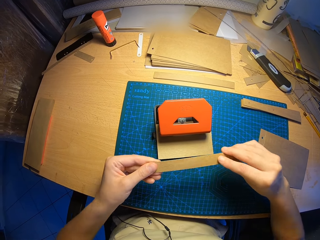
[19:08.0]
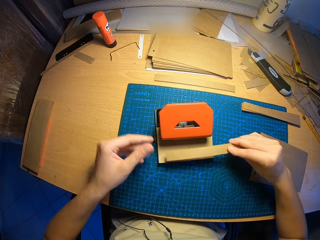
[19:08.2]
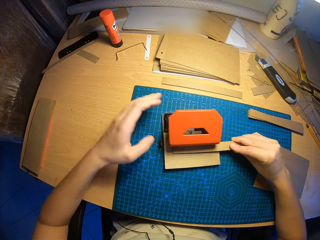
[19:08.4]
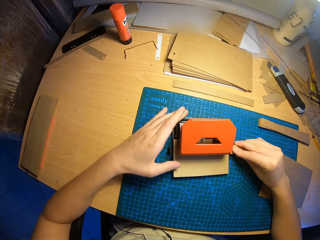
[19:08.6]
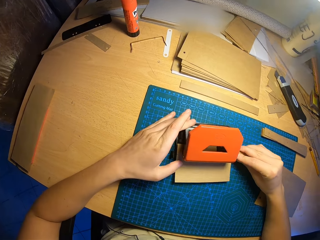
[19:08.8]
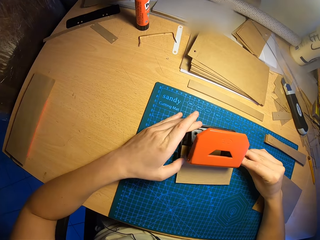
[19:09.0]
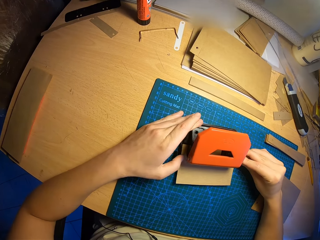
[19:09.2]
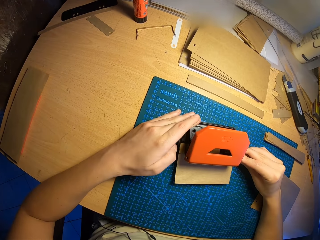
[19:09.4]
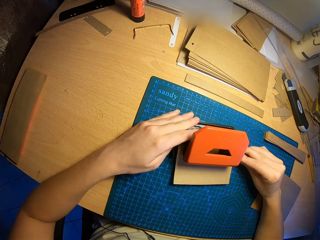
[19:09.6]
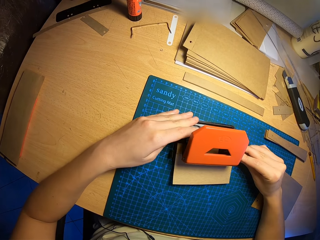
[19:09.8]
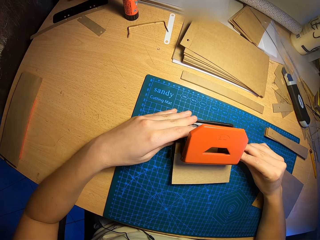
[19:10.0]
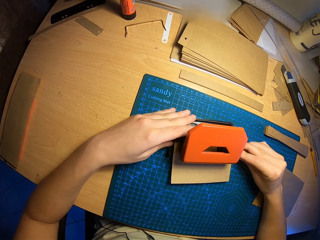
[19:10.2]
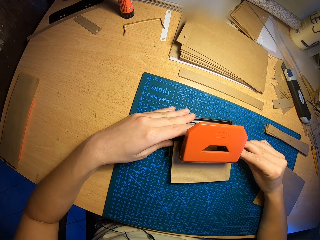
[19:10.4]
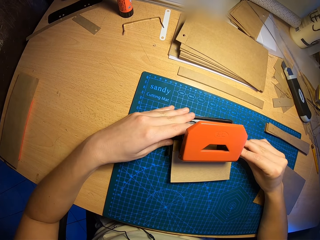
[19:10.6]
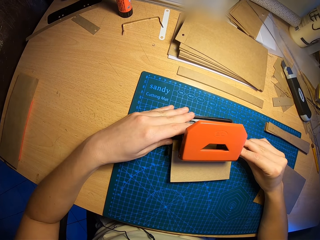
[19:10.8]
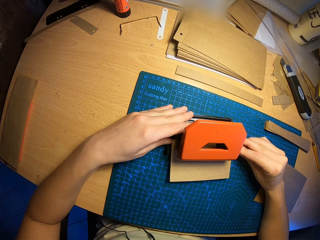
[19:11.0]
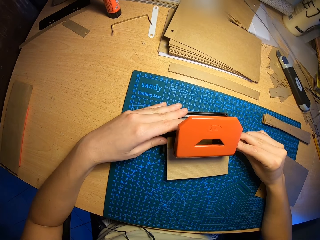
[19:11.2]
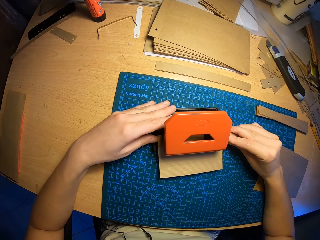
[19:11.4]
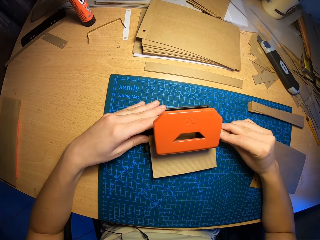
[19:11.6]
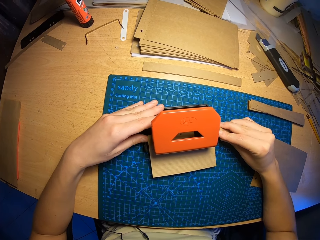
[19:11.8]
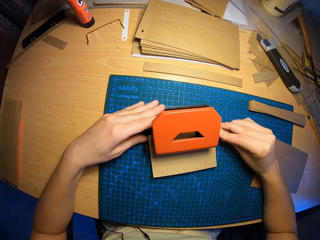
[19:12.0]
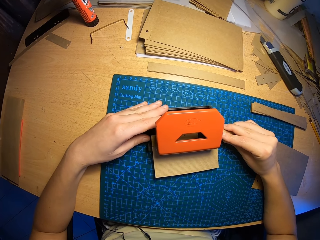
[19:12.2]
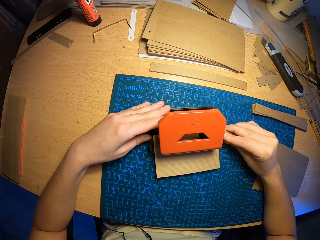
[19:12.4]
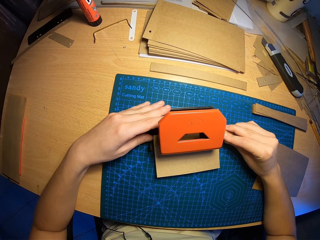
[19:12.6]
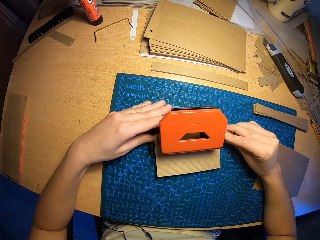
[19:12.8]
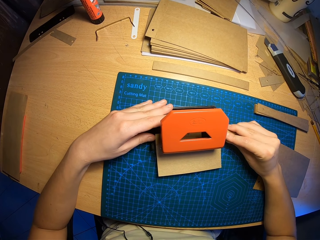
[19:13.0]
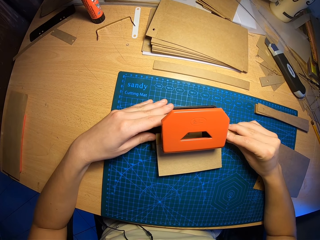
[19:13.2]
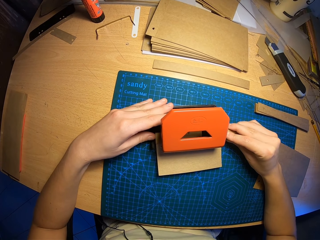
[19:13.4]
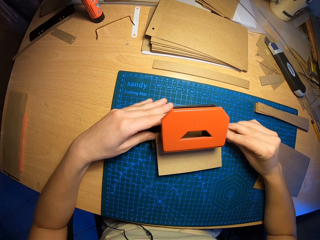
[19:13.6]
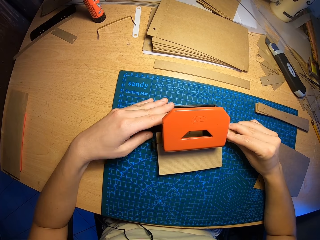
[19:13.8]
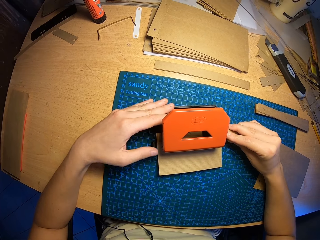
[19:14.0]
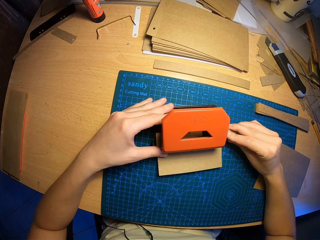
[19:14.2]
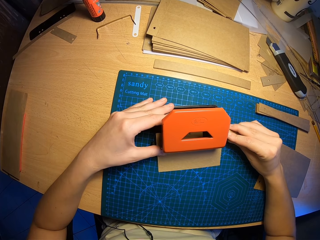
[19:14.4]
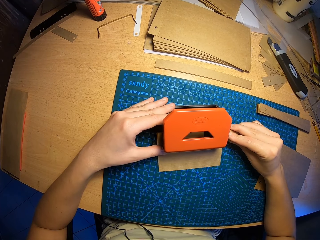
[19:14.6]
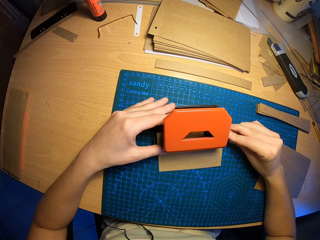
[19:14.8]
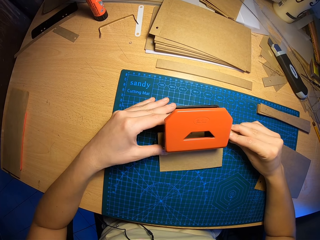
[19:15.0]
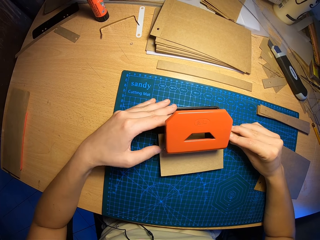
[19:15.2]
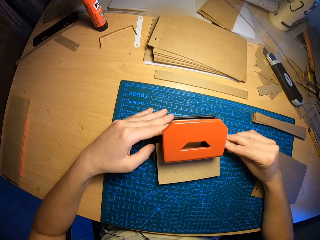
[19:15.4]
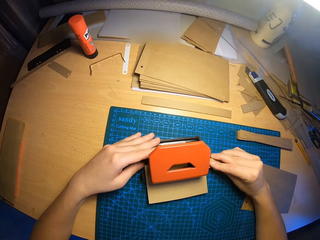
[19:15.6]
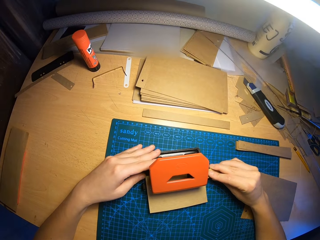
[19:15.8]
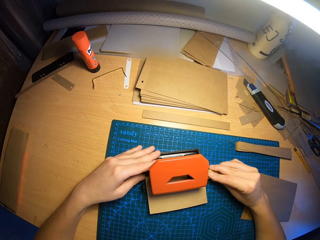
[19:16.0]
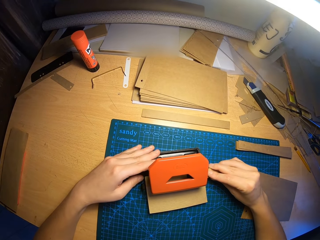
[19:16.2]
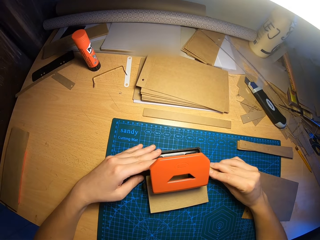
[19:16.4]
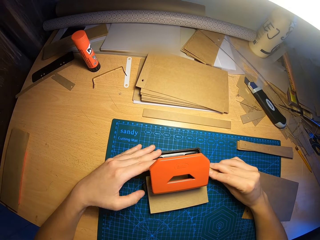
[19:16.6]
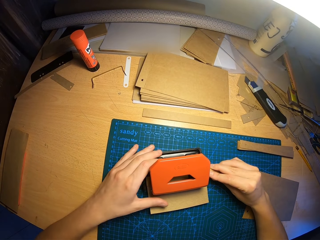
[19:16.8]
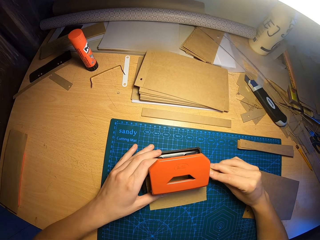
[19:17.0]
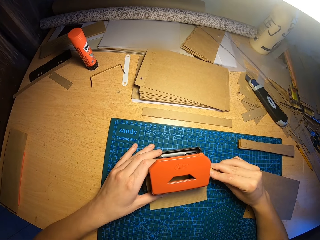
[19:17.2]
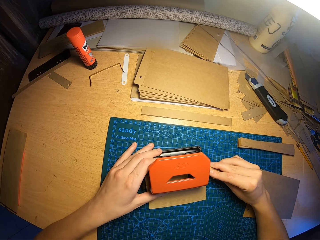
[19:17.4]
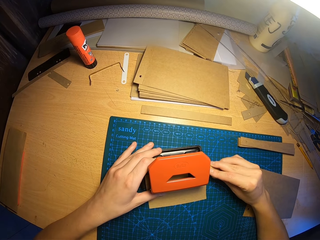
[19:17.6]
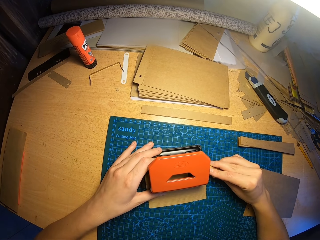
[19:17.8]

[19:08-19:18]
The camera wearer puts the two pieces of paper in the paper perforator with both hands. He puts the card paper on the circle punch.

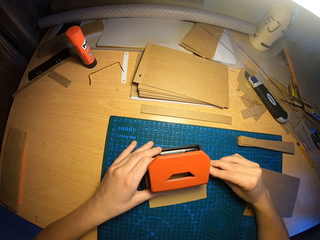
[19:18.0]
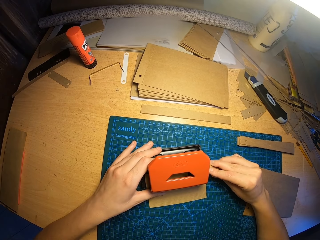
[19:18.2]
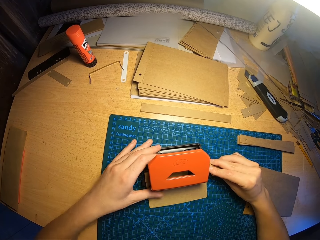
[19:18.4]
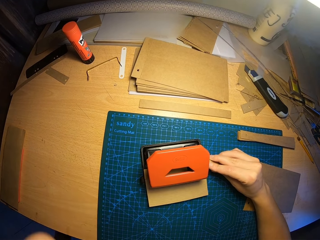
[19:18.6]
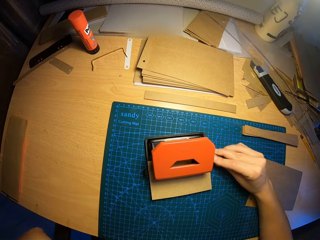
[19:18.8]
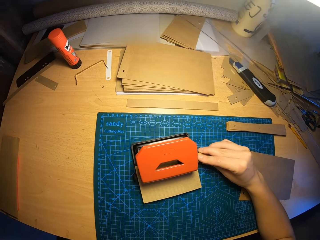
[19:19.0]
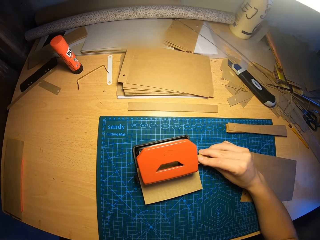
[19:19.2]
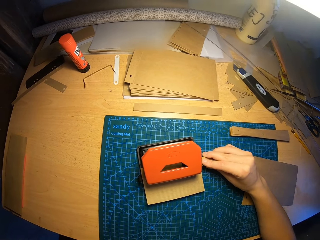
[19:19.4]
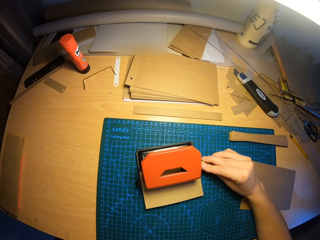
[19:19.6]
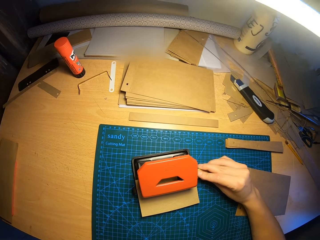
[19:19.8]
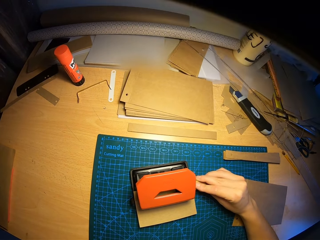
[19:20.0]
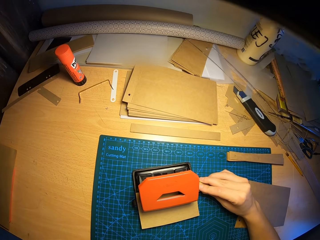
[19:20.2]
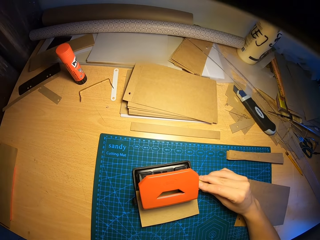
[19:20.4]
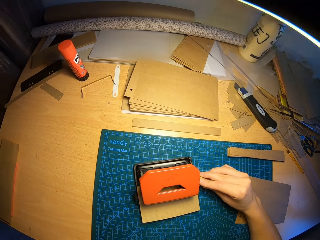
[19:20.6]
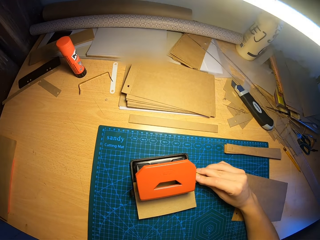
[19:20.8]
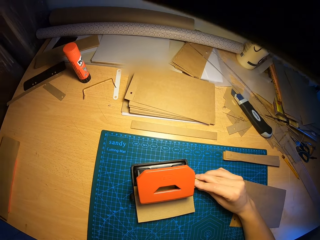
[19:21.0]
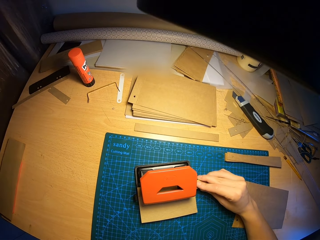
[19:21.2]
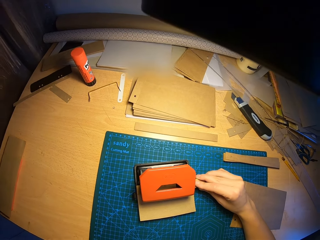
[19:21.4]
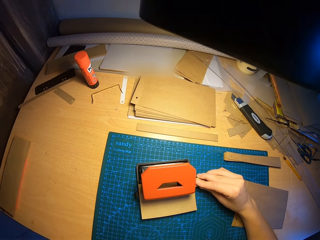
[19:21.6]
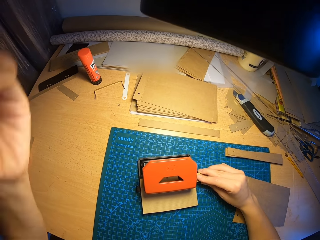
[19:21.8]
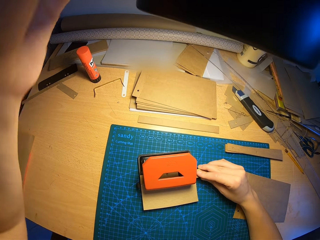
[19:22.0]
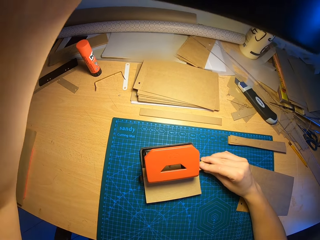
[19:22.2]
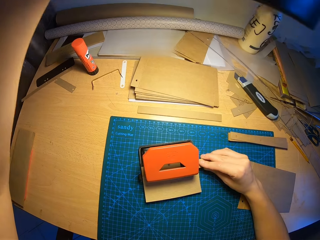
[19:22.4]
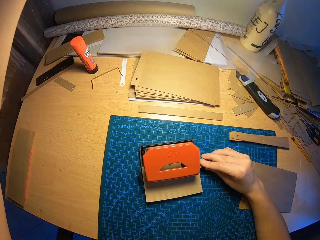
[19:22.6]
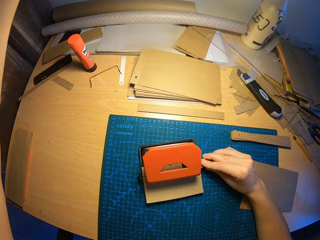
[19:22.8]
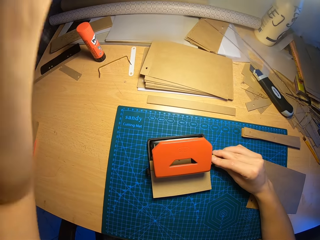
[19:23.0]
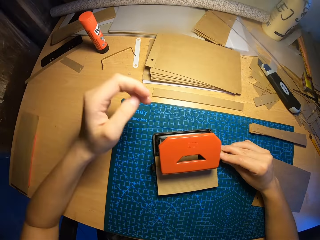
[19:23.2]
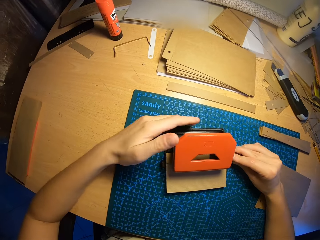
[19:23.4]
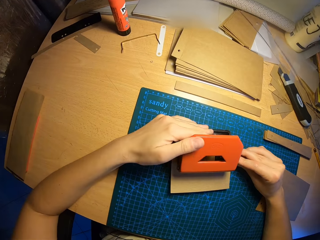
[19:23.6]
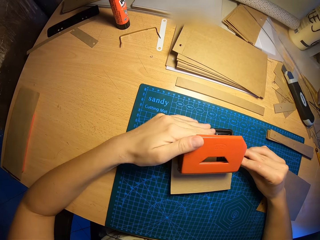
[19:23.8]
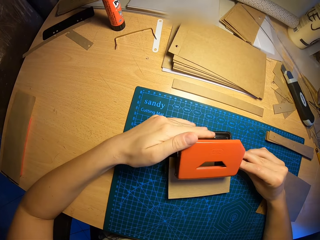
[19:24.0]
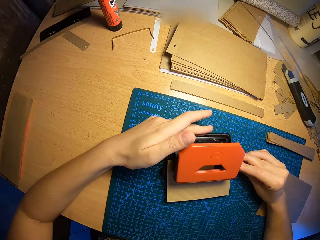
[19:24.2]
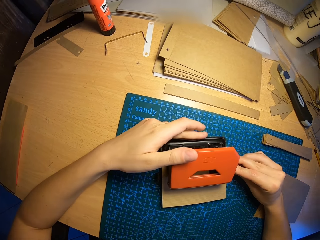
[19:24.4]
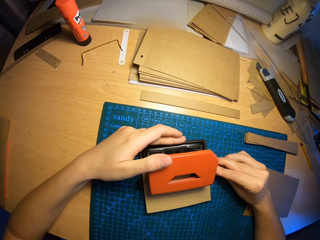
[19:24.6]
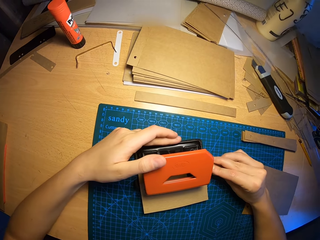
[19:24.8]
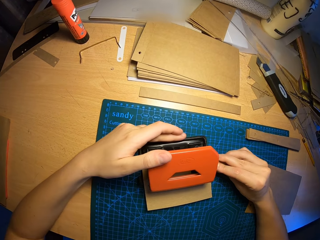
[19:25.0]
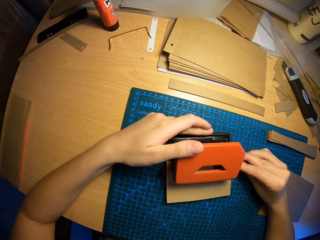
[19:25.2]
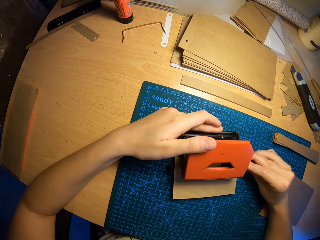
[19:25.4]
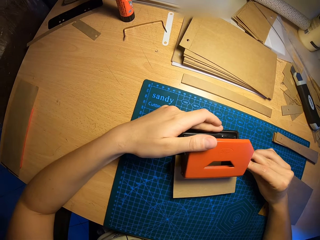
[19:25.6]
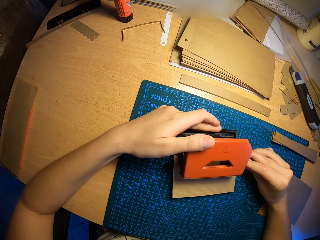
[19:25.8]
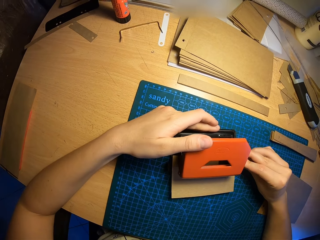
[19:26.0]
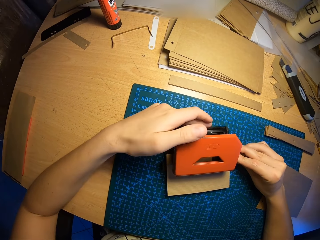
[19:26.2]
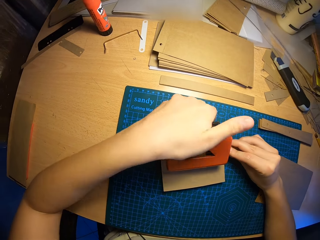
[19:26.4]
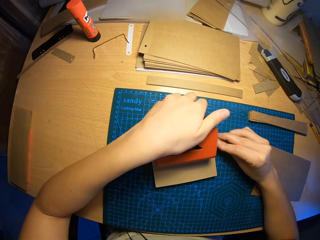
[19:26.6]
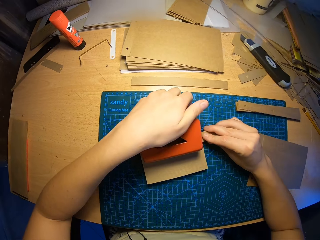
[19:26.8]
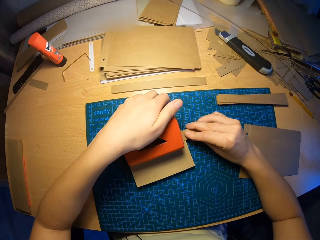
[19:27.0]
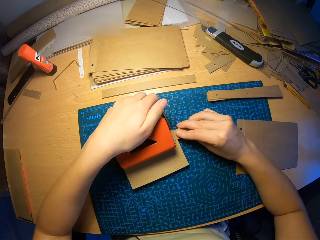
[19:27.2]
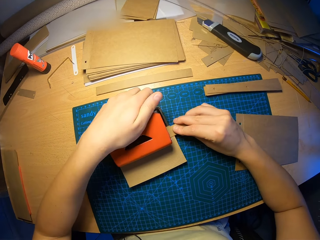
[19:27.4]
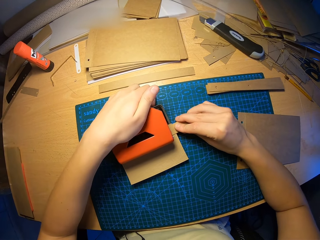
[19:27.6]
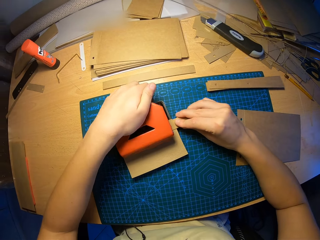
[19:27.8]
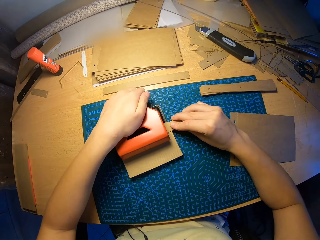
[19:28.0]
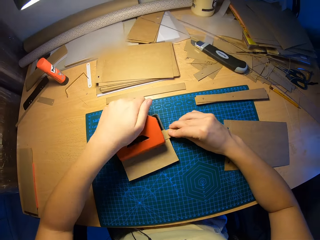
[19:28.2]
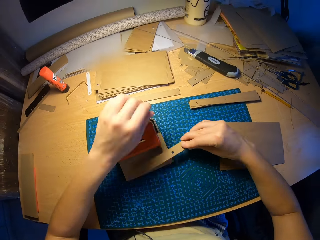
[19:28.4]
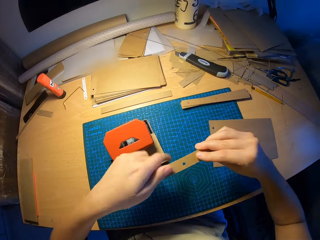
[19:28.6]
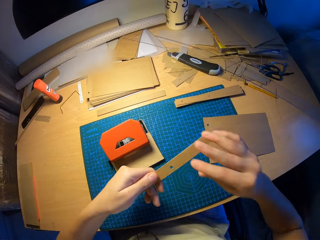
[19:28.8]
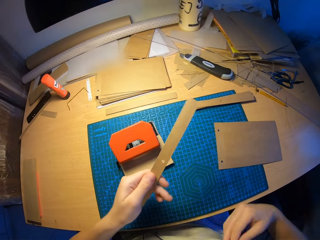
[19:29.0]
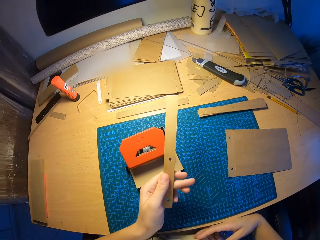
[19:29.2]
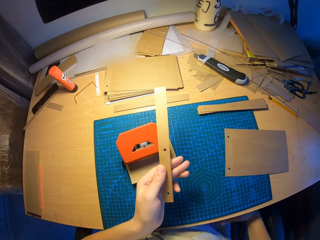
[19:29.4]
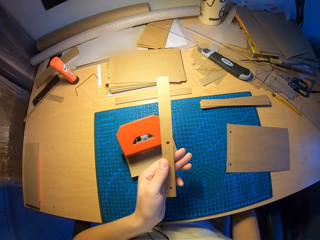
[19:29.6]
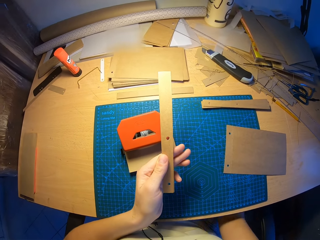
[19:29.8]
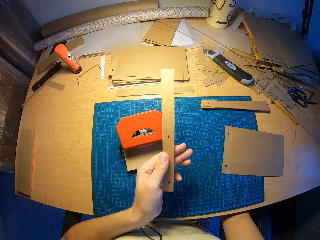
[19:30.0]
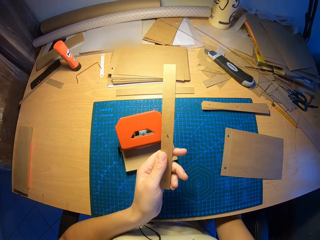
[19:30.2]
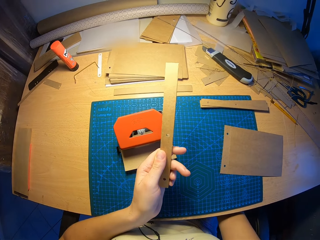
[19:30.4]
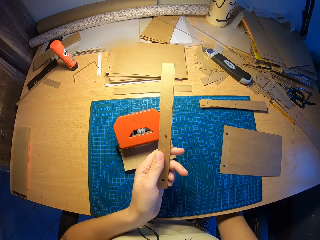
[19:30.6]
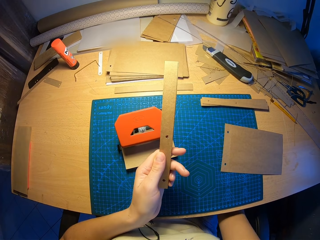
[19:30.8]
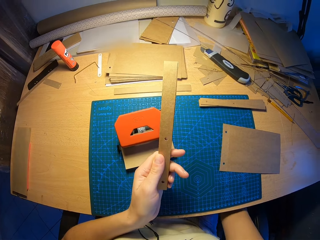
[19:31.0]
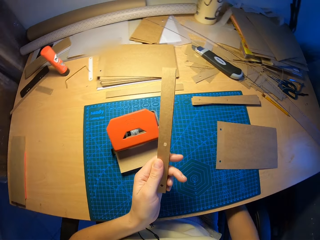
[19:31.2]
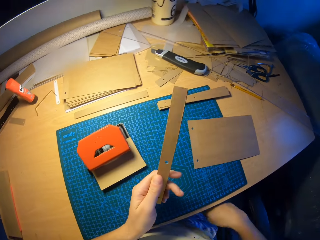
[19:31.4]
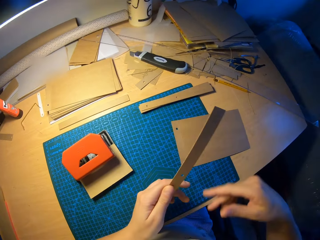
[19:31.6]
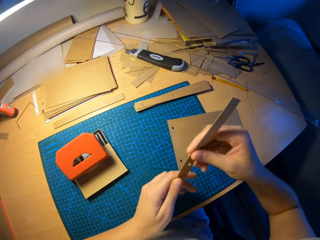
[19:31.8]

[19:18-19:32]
The camera wearer raises his left hand to touch his face. He adjusts the room's overhead light. He touches the light. He presses the paper perforator with his left hand. He punches the card paper. He releases the paper perforator. He holds the two pieces of paper with his left hand. He raises his right hand to touch his face. He removes a card paper from the circle punch.
